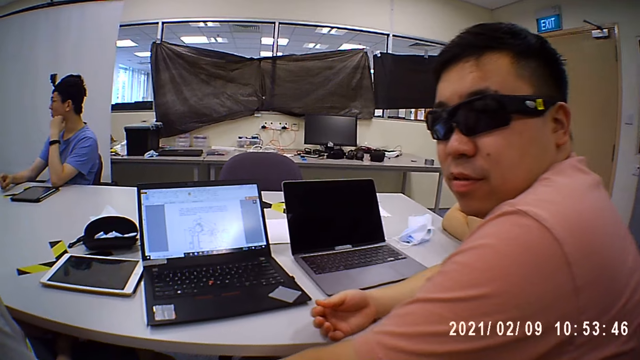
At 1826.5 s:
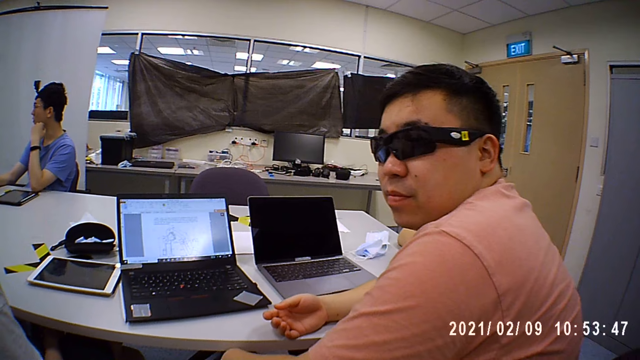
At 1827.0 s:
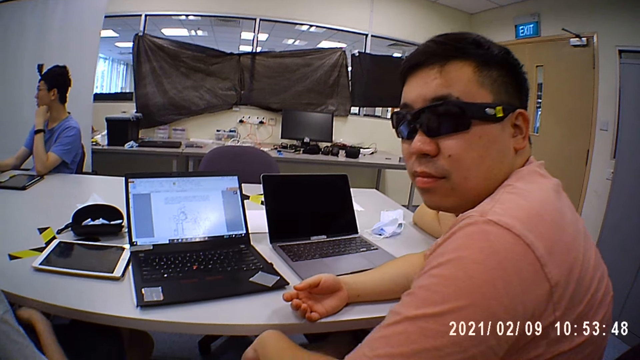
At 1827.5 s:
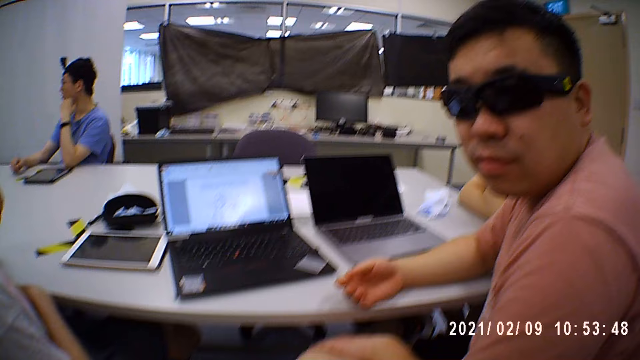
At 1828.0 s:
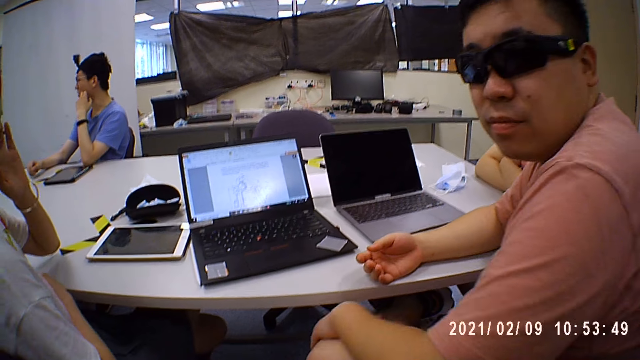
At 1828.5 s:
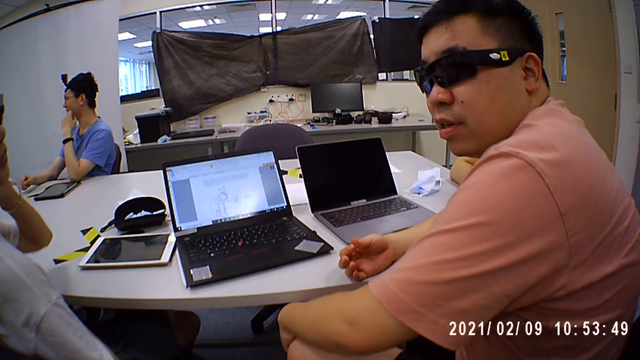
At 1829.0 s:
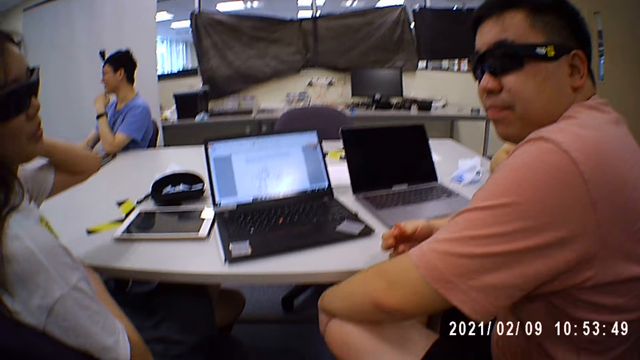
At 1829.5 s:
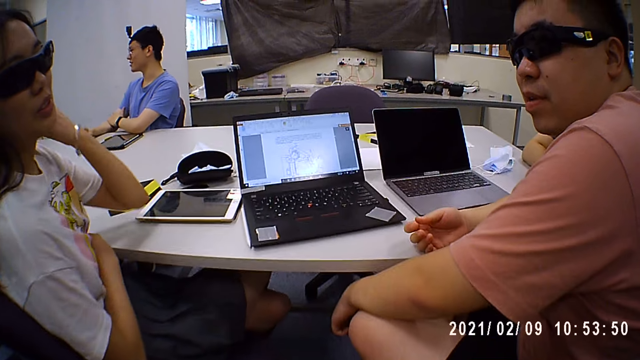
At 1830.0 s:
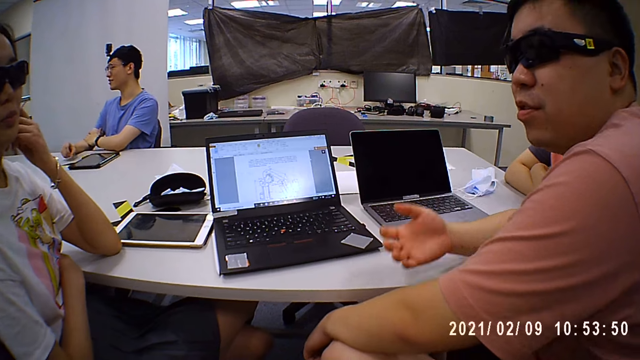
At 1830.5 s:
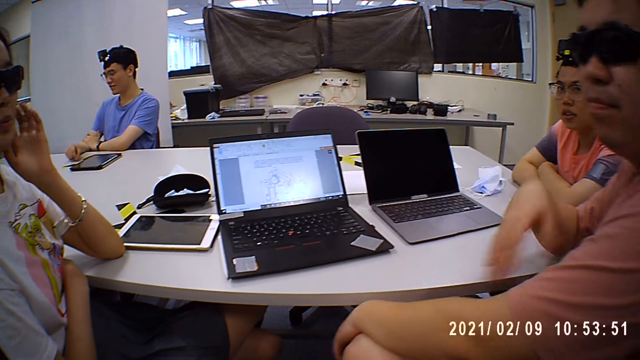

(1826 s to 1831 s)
The camera wearer talks with a man in the office.

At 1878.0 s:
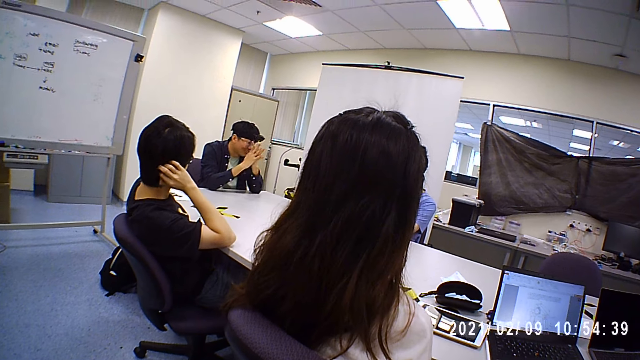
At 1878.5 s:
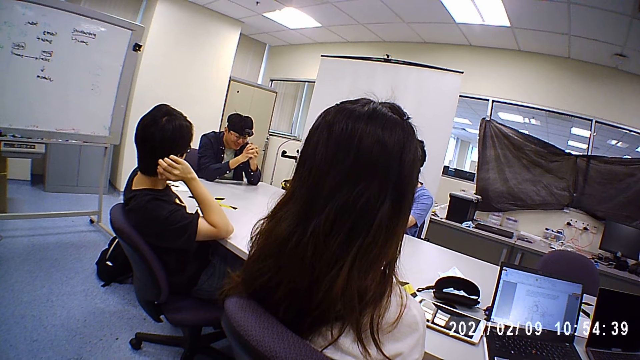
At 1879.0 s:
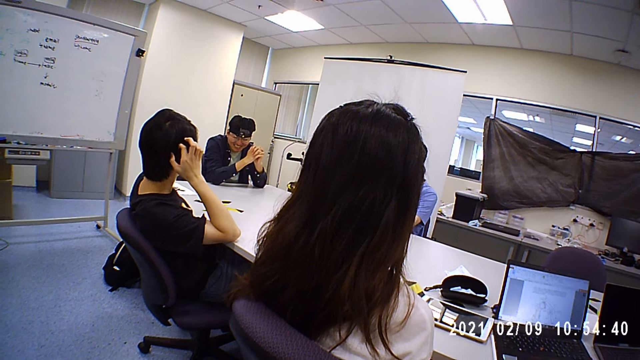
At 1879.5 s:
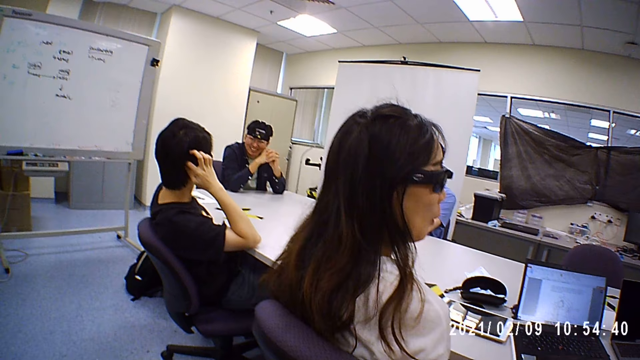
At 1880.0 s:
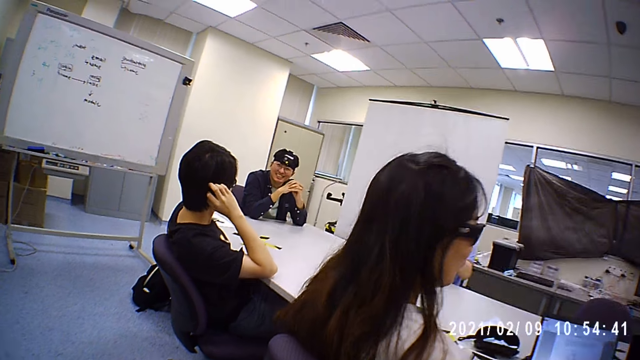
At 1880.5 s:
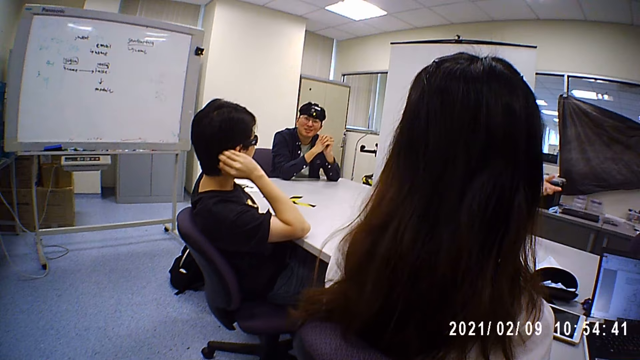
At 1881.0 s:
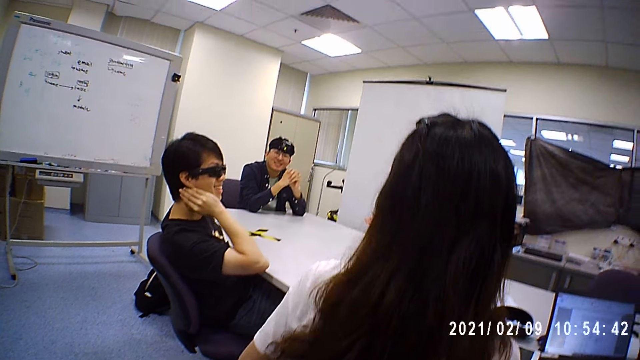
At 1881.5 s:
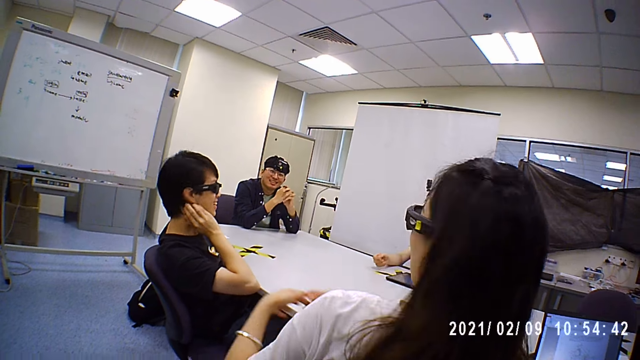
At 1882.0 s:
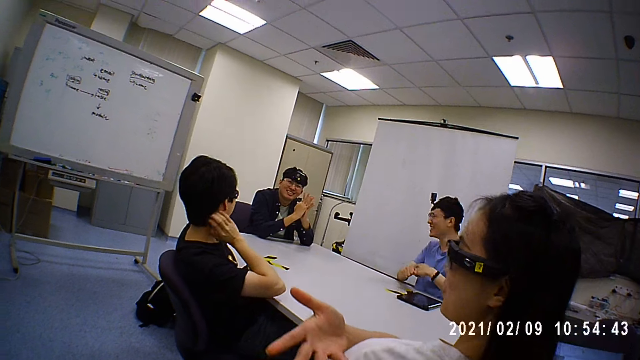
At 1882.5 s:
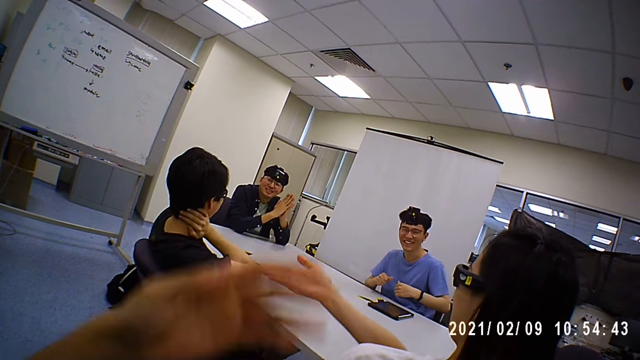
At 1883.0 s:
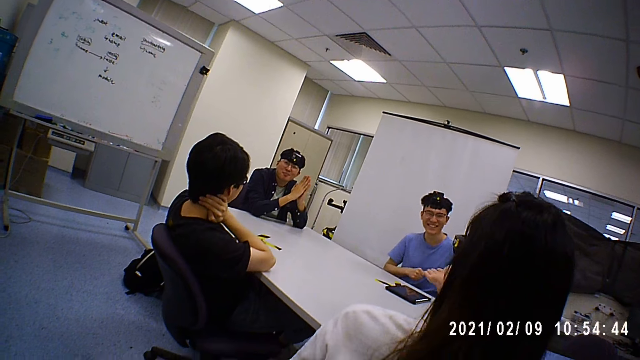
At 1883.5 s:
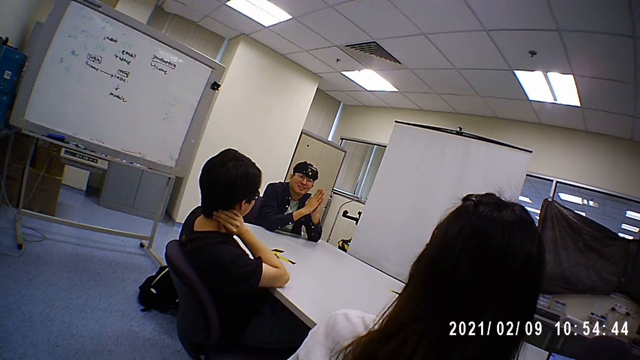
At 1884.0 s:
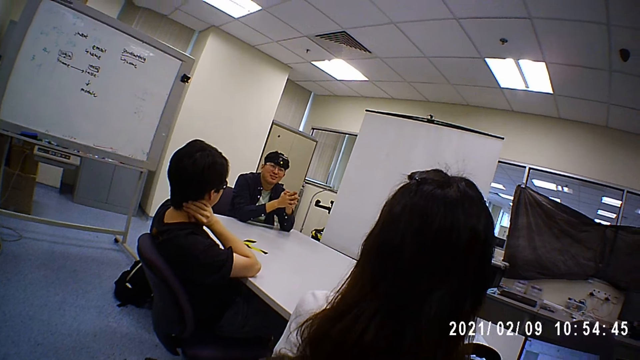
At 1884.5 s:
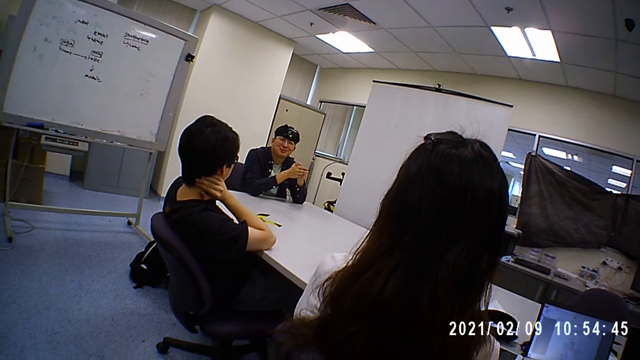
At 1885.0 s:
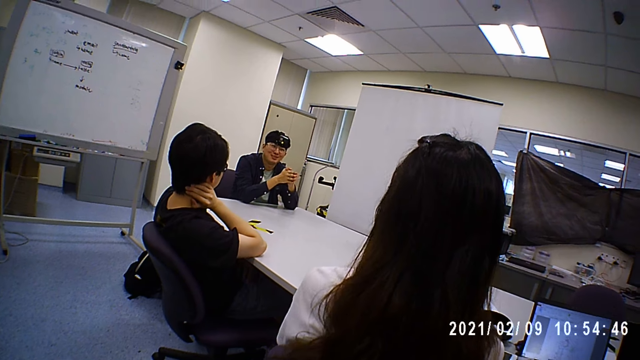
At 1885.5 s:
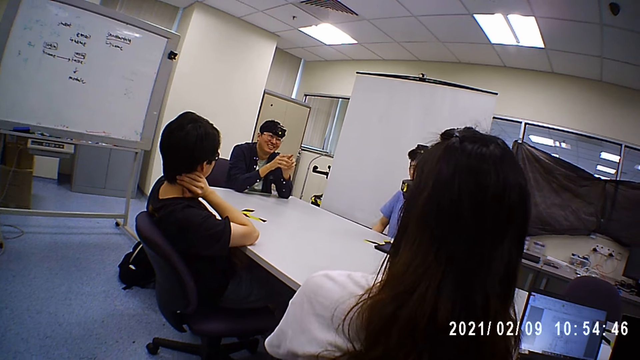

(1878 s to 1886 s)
The camera wearer talks with a man in the office.
